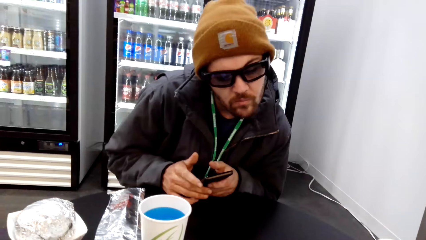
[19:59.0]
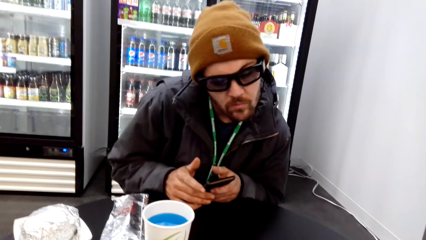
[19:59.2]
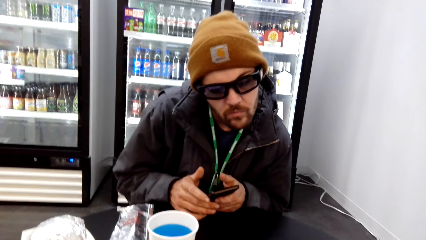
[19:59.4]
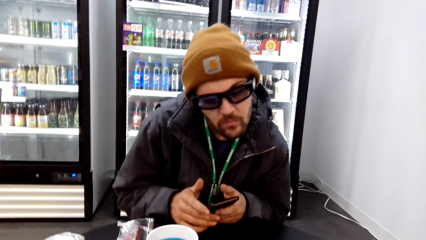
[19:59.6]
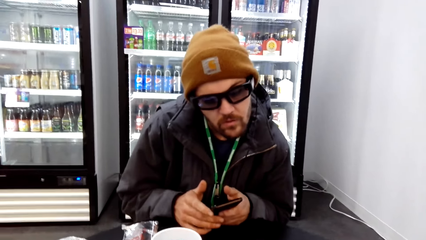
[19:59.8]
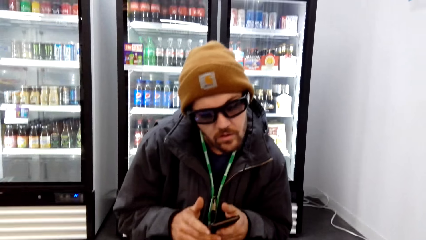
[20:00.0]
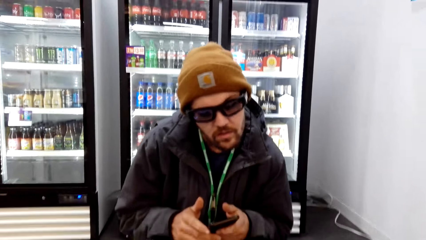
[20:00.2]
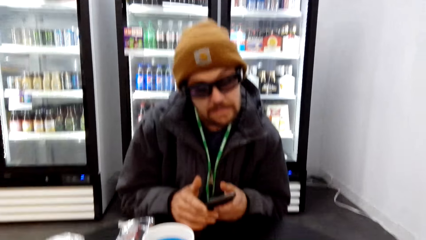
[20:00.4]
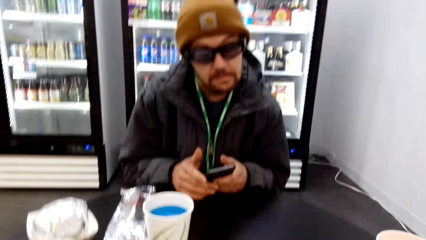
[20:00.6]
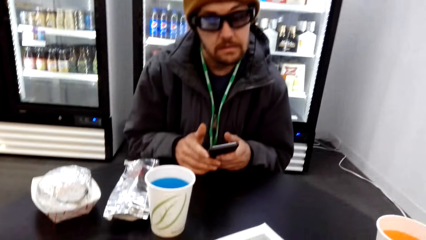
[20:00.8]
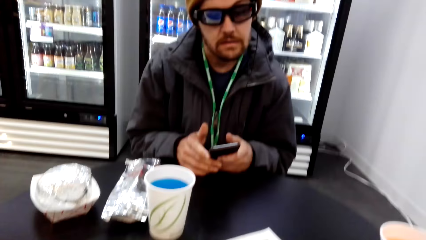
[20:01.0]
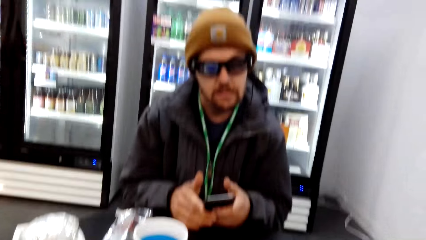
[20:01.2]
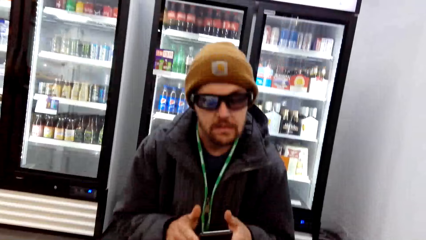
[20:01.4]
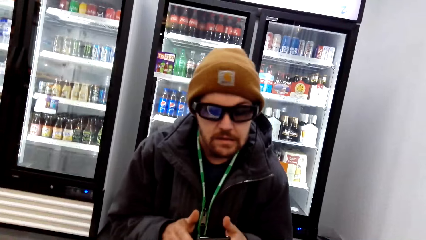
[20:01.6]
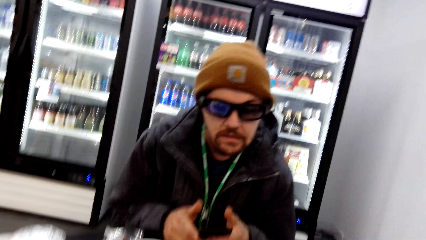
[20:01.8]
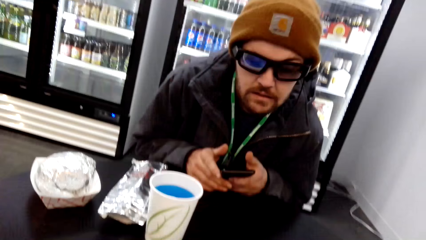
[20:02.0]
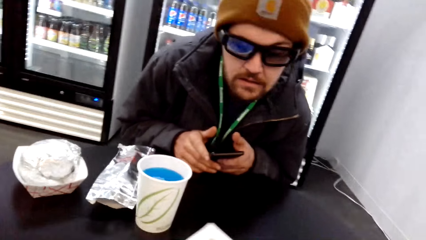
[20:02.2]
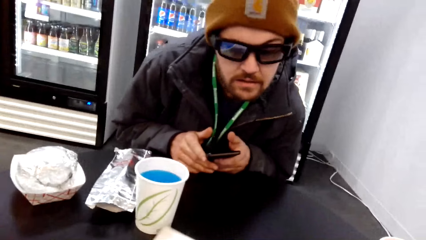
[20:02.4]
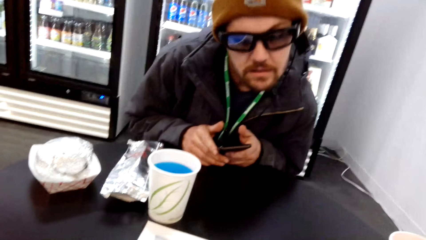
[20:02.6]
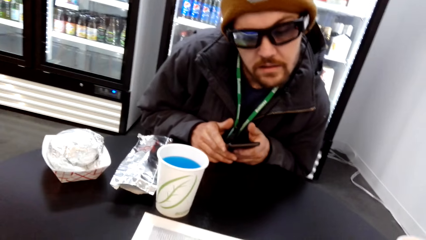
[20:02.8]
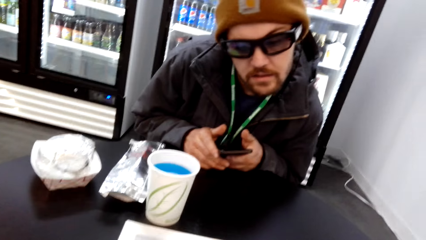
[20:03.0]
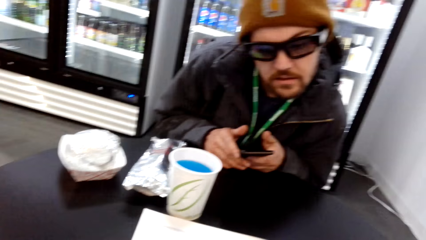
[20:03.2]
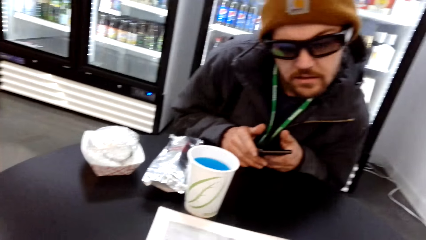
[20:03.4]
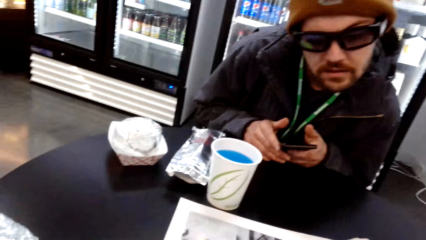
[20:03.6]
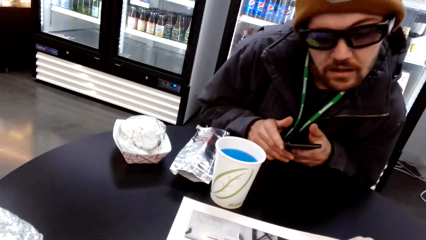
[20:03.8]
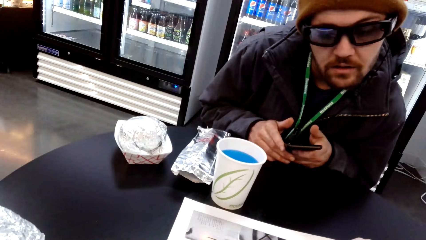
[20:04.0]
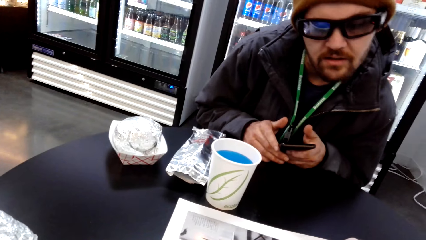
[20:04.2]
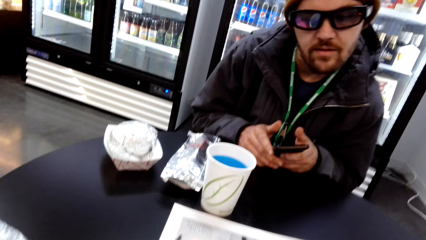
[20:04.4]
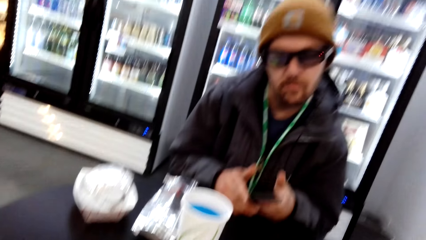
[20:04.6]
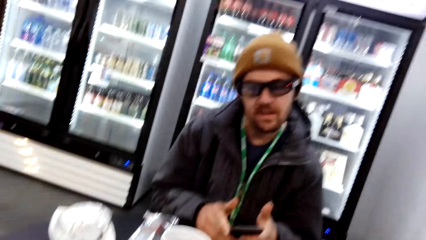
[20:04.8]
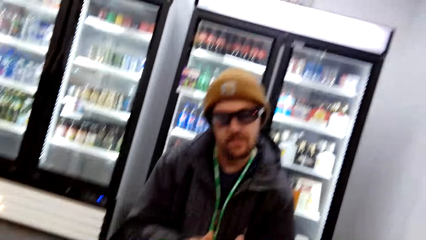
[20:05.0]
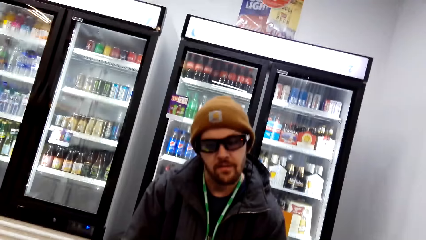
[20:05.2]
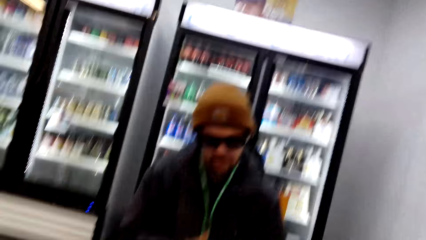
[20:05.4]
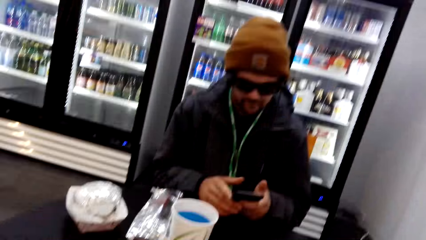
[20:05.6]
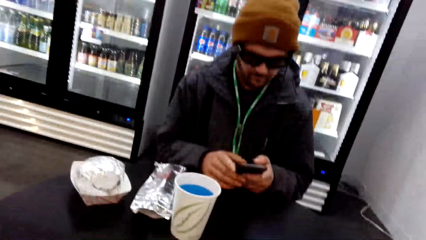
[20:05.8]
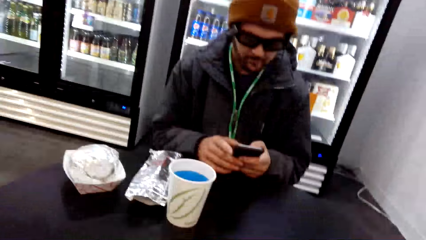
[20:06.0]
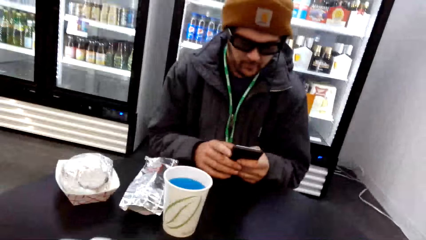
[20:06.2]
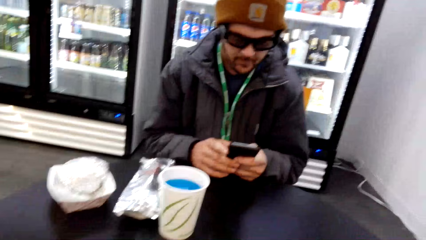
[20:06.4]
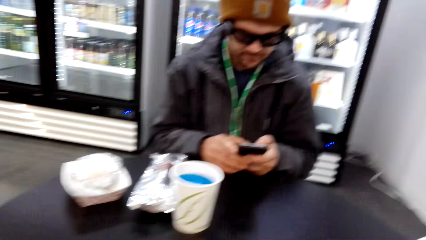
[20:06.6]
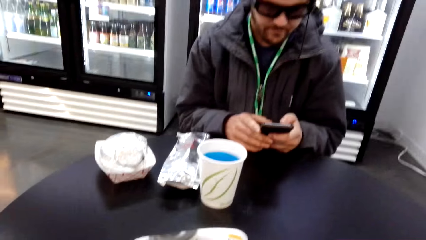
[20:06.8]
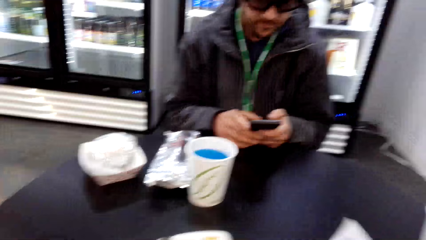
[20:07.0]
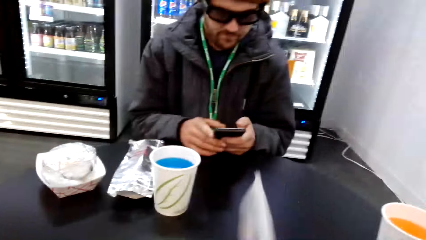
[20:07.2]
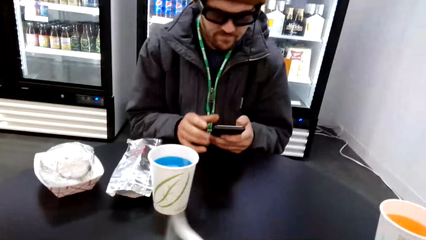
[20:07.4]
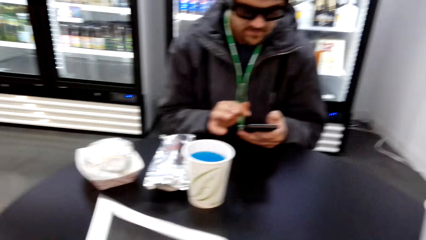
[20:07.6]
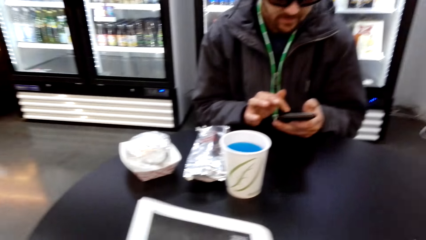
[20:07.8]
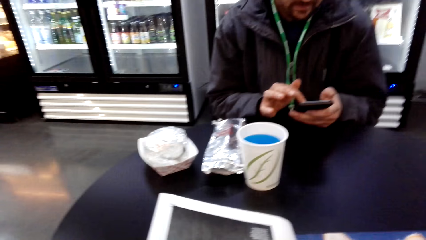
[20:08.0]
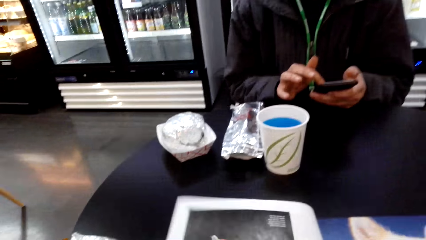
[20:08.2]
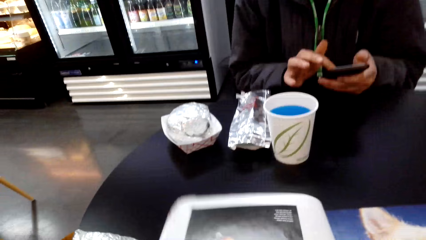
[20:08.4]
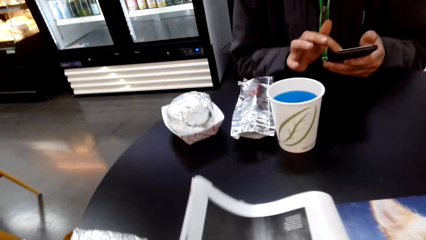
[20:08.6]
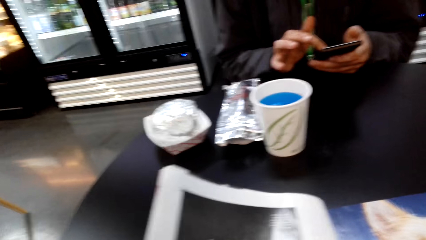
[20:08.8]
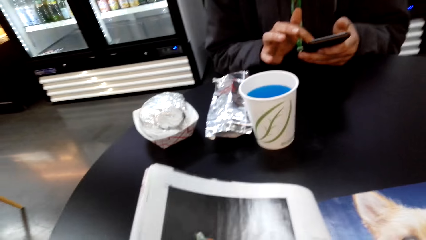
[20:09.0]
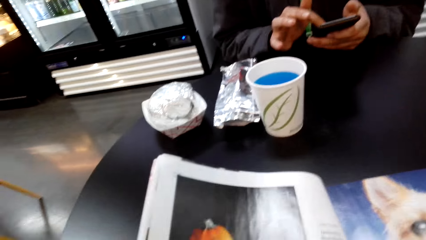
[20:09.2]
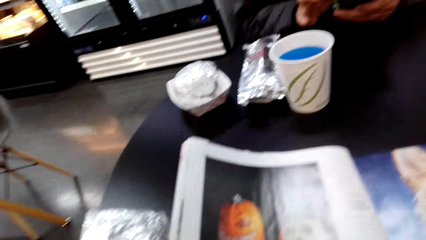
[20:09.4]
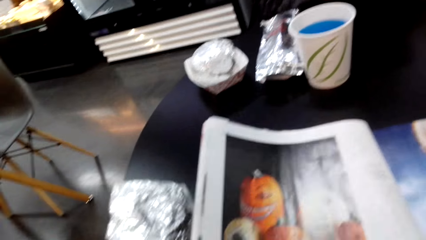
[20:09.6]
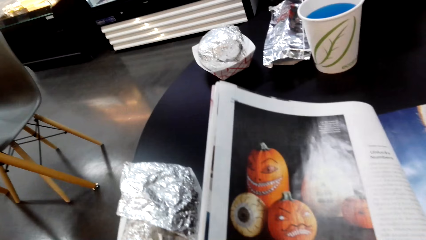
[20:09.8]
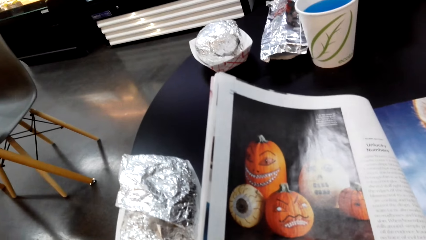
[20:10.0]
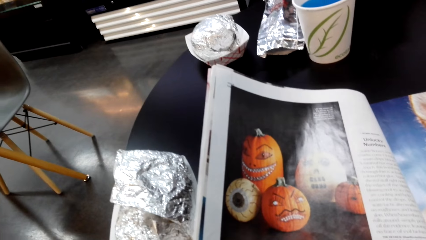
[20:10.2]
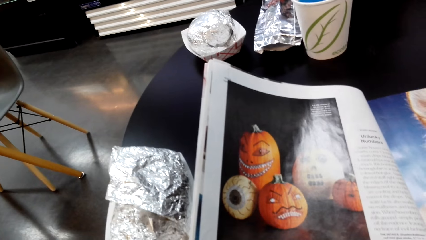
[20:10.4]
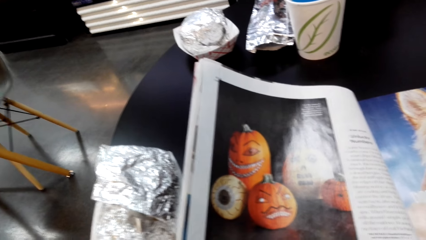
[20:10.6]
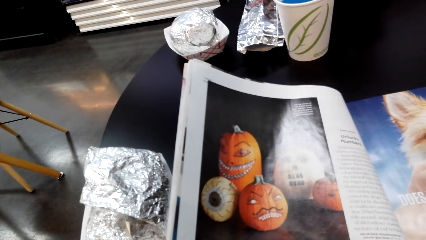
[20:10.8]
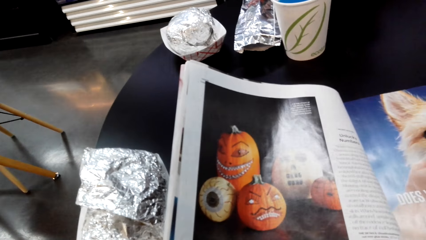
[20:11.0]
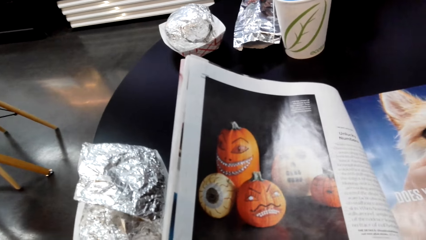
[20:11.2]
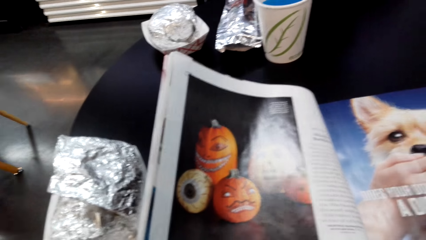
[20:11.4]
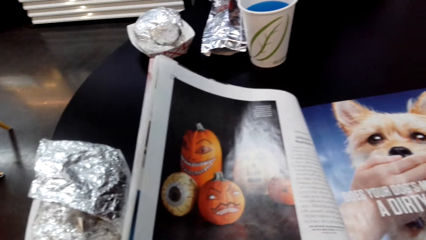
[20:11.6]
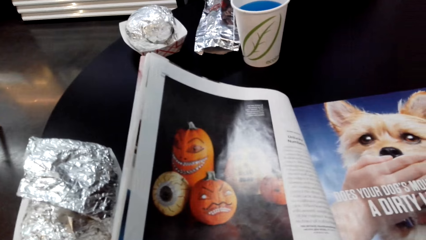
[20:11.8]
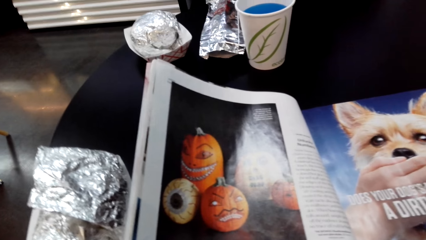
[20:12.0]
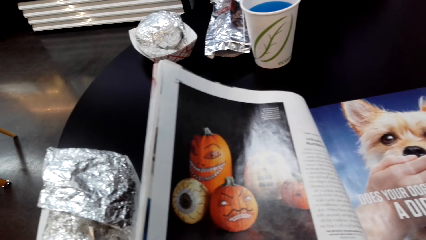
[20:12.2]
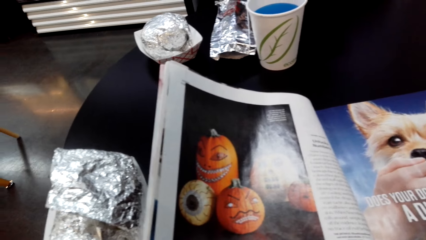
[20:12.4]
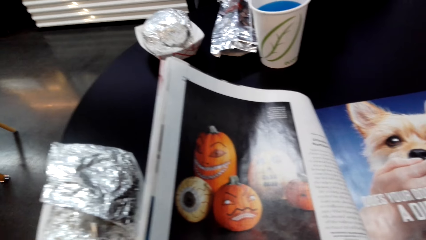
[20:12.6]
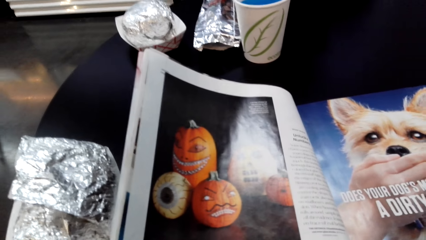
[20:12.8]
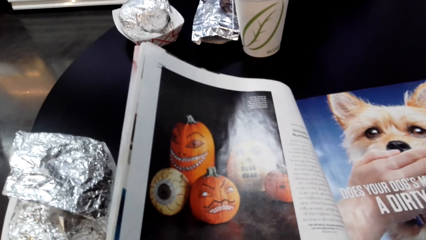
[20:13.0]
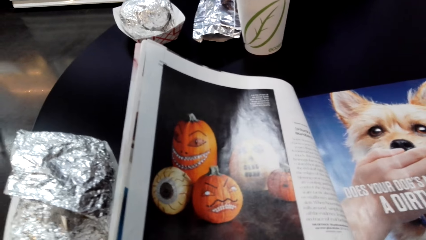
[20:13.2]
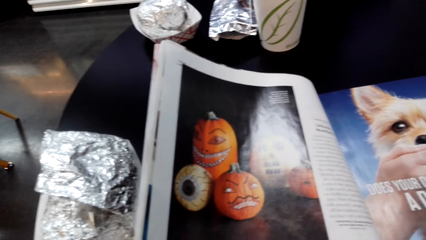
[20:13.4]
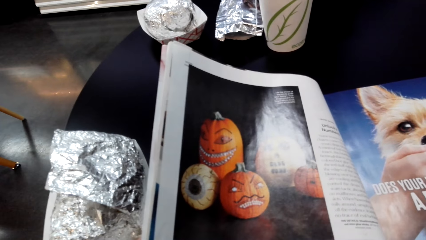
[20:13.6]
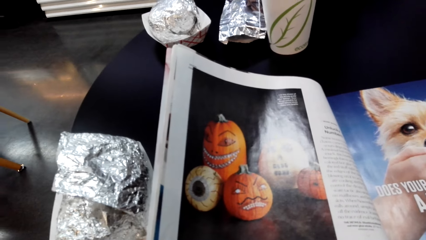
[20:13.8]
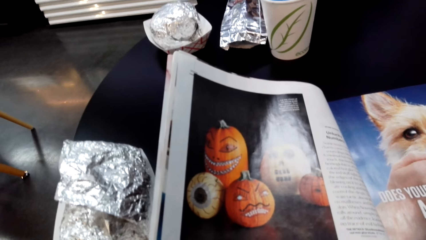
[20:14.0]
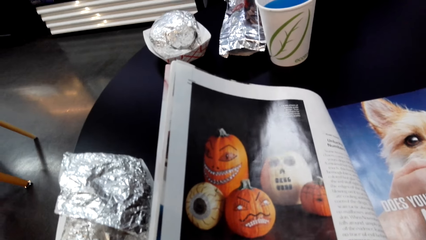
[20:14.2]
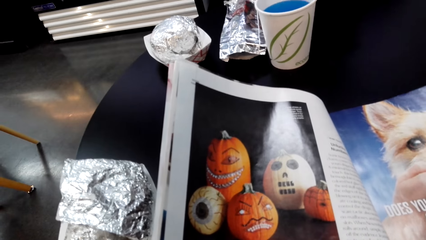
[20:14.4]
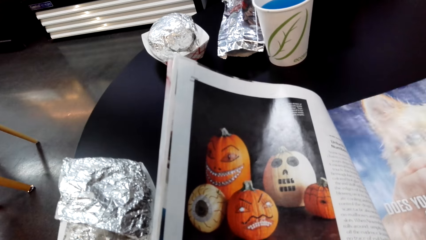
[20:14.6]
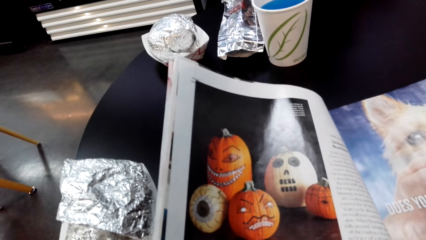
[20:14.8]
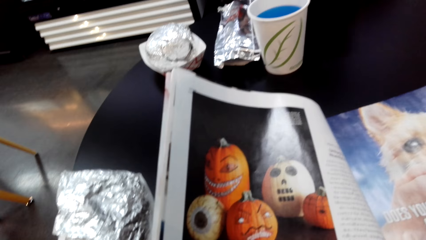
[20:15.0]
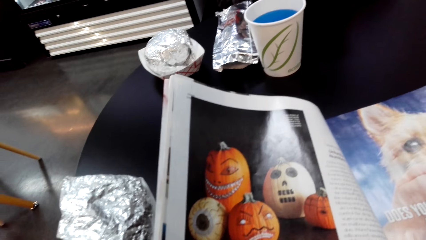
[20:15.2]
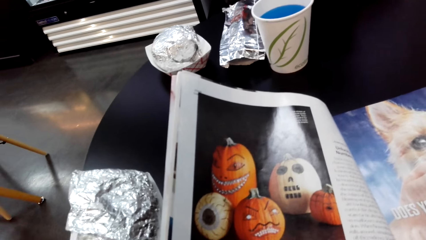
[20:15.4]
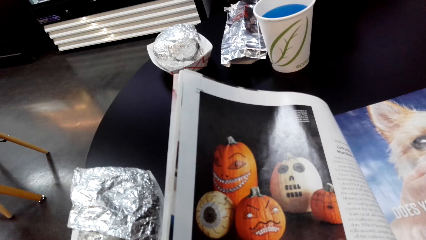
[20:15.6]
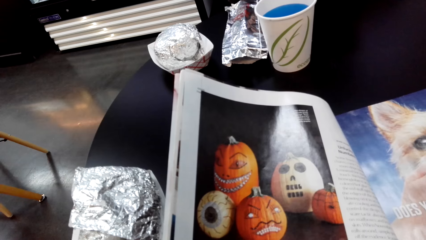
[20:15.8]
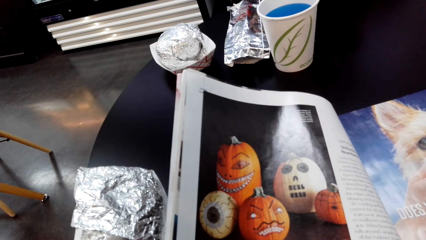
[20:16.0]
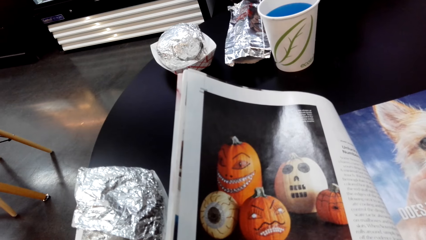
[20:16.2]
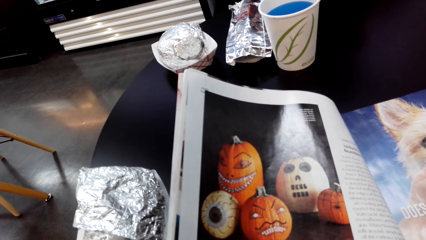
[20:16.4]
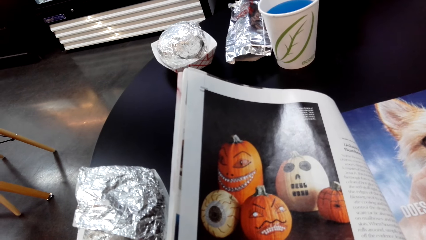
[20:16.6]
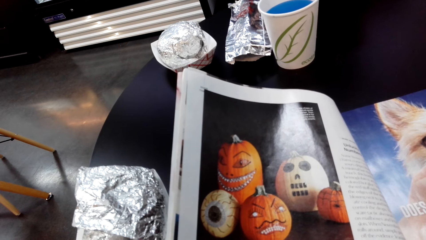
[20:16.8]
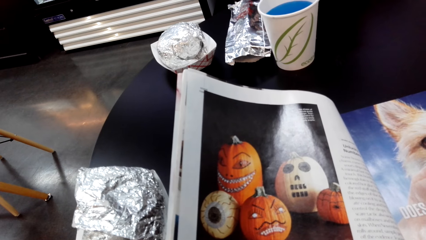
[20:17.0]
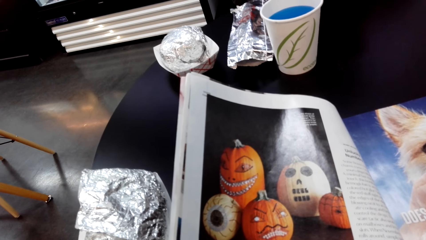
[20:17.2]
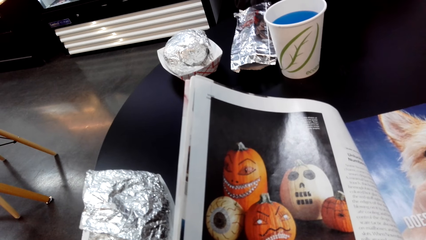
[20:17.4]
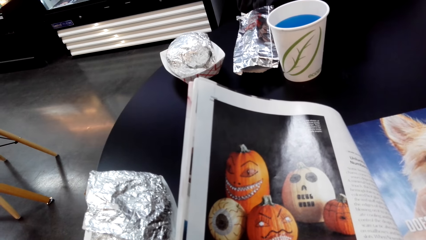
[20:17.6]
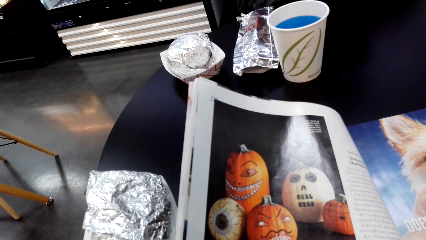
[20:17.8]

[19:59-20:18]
A man uses the phone. The camera wearer opens the magazine. They look at the magazine.
